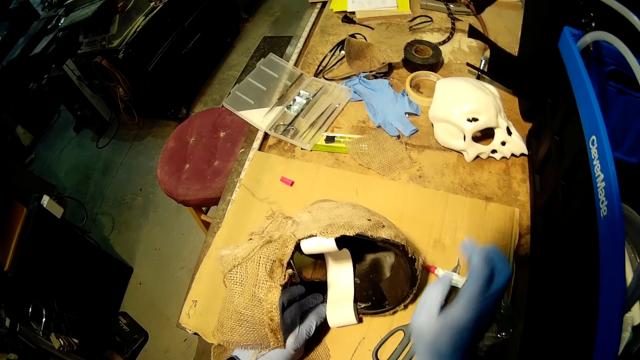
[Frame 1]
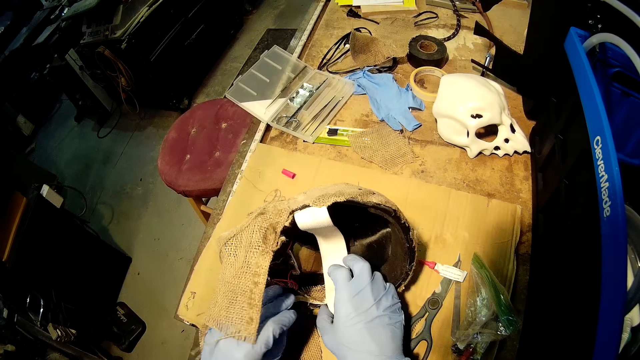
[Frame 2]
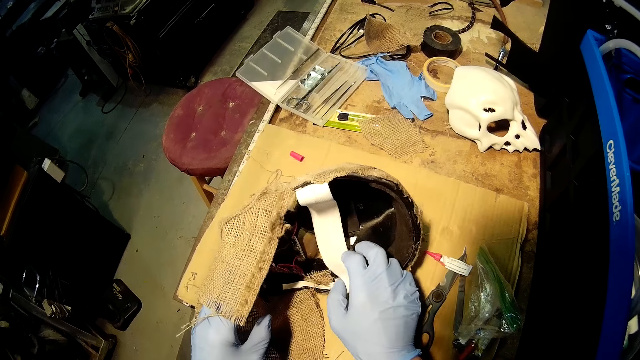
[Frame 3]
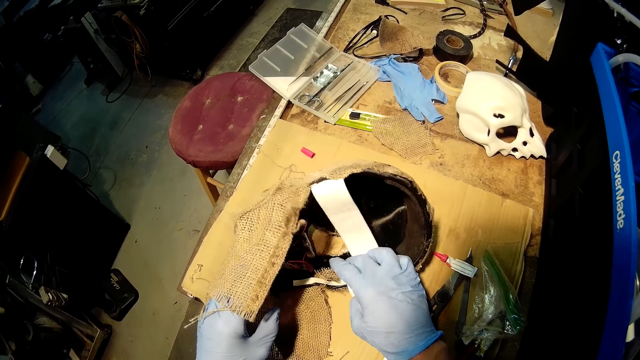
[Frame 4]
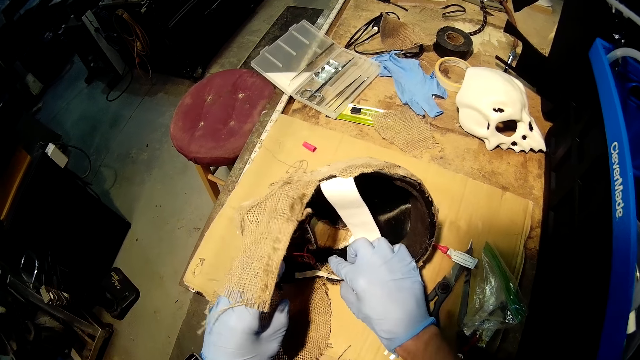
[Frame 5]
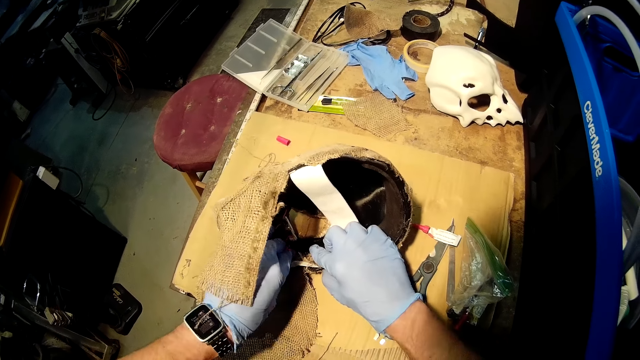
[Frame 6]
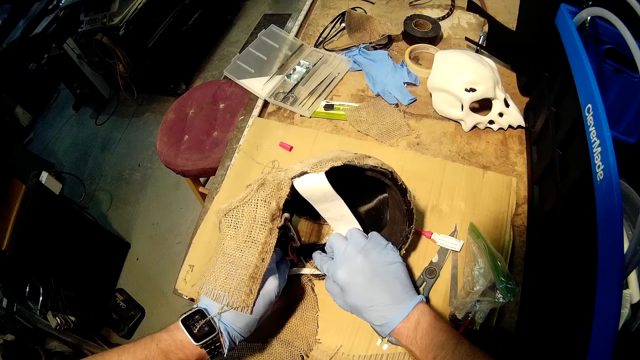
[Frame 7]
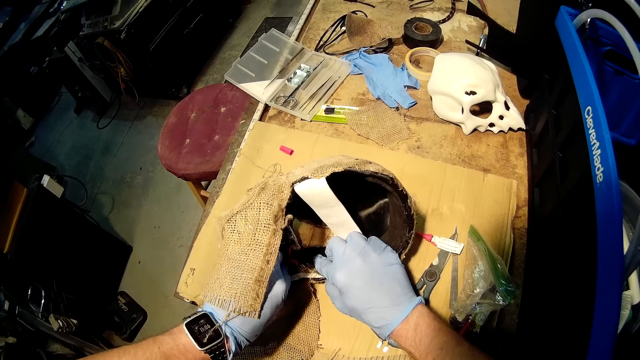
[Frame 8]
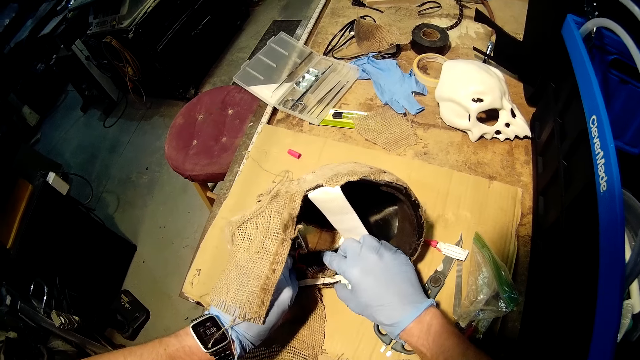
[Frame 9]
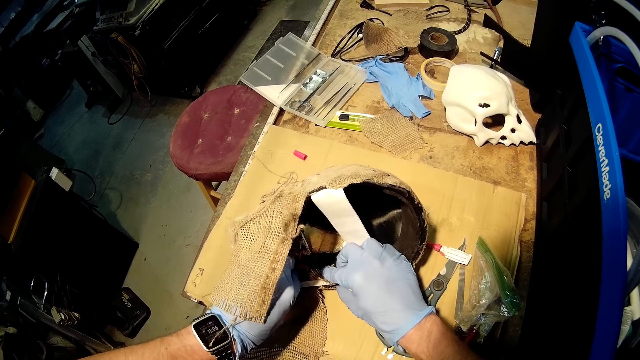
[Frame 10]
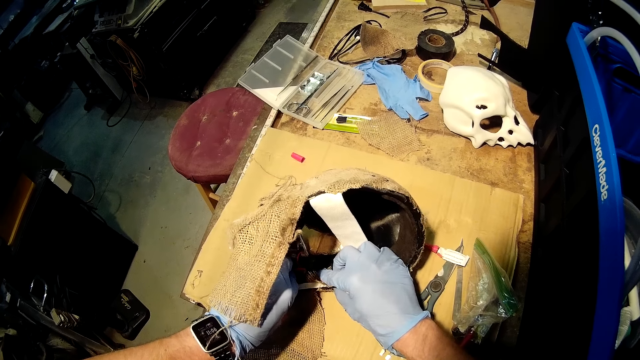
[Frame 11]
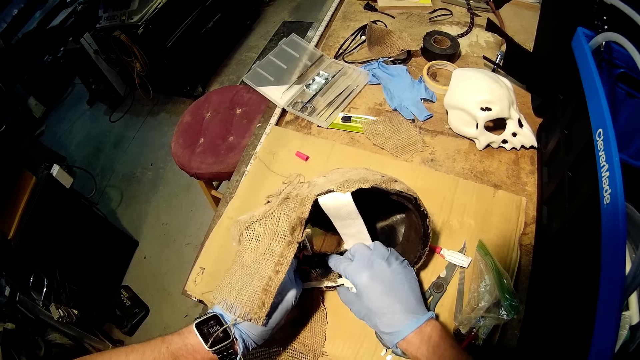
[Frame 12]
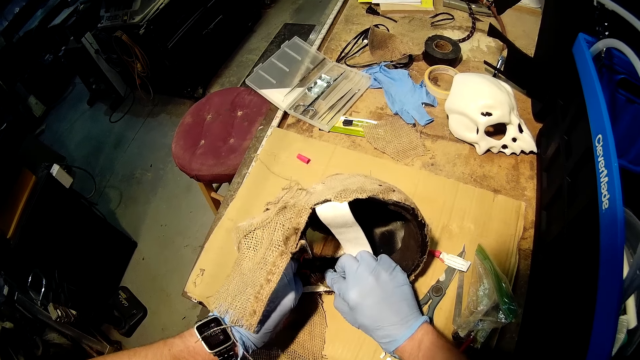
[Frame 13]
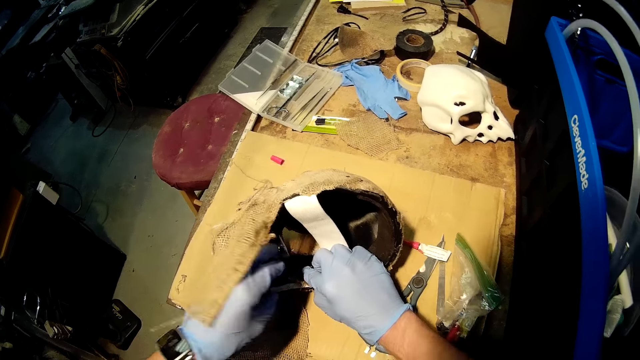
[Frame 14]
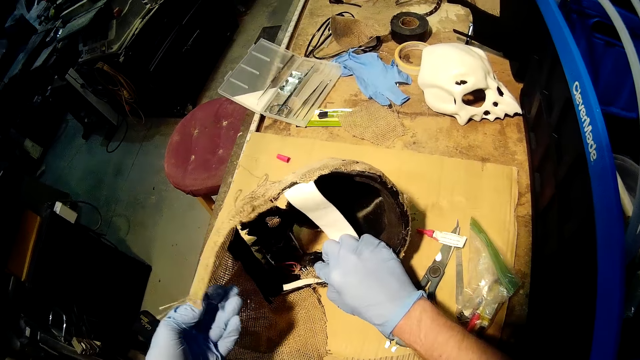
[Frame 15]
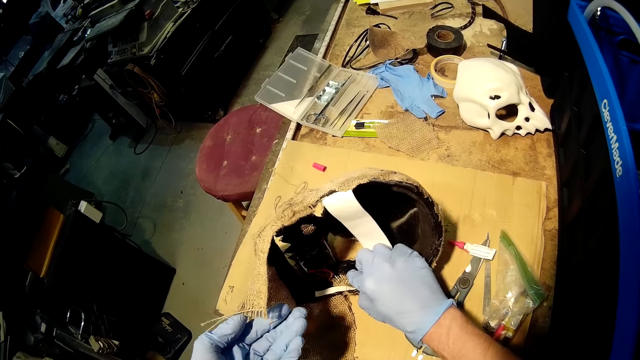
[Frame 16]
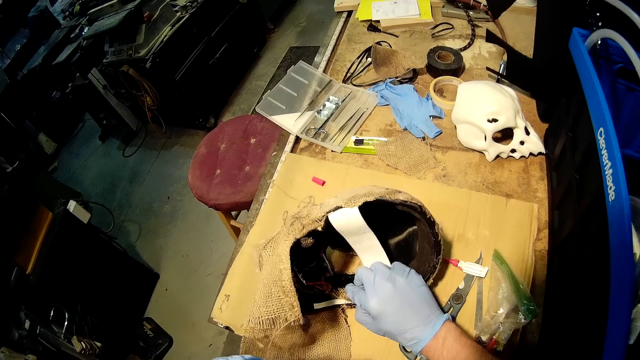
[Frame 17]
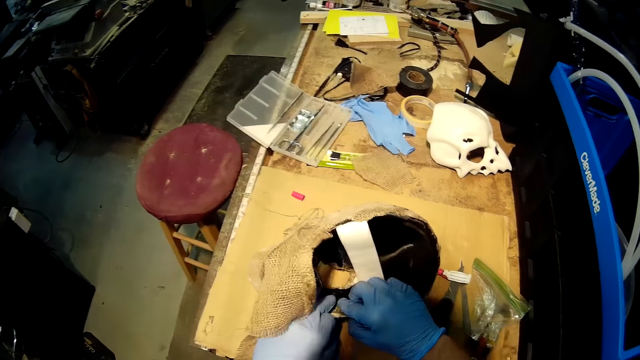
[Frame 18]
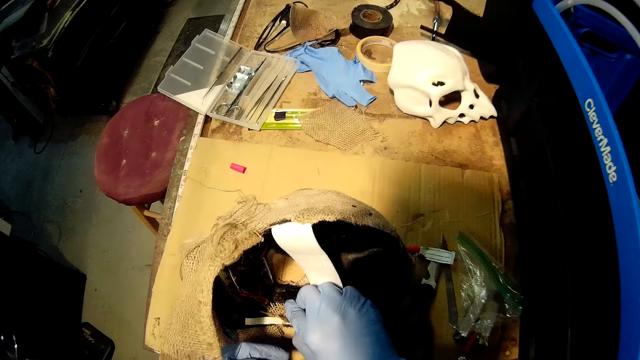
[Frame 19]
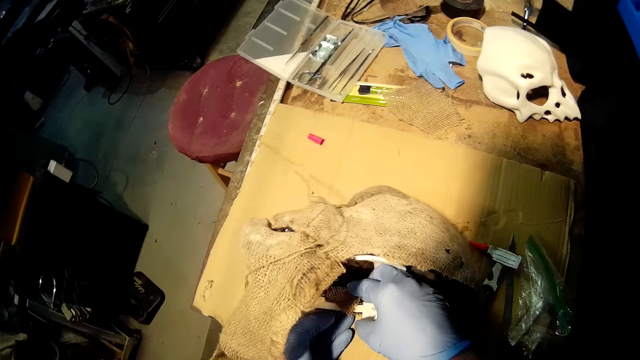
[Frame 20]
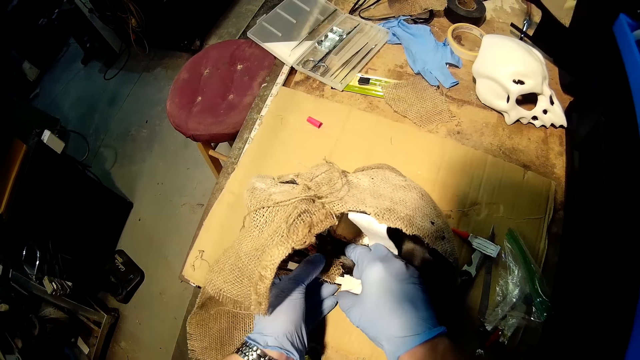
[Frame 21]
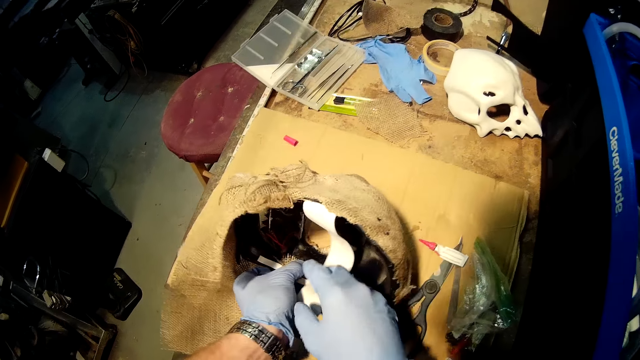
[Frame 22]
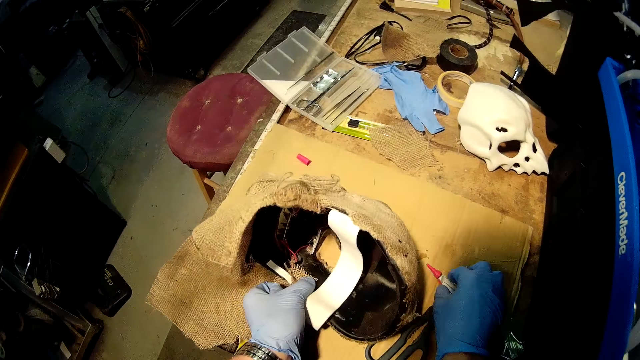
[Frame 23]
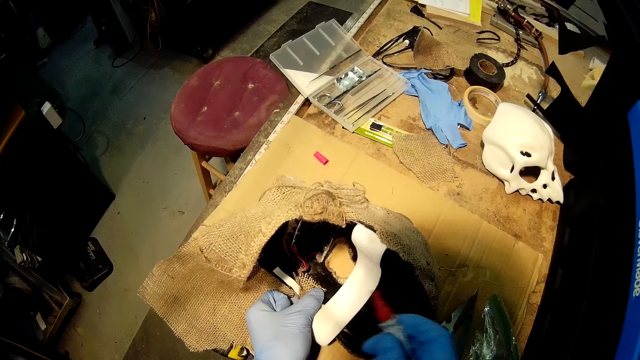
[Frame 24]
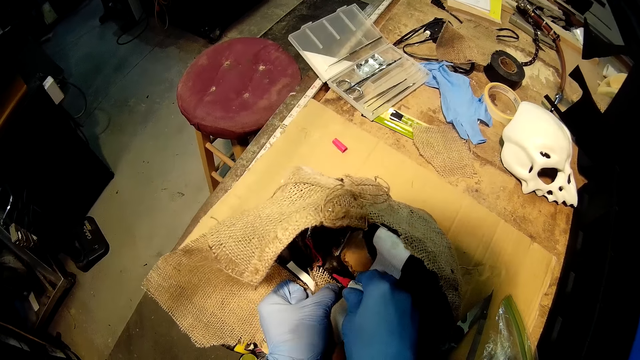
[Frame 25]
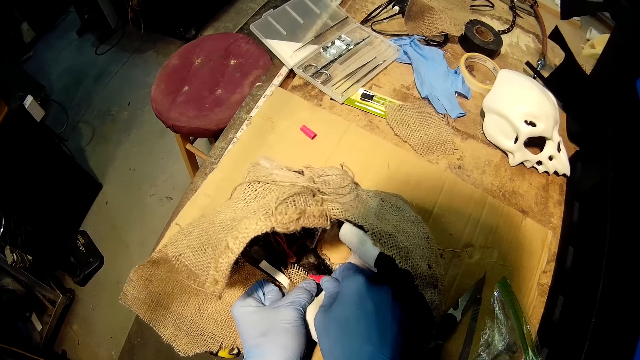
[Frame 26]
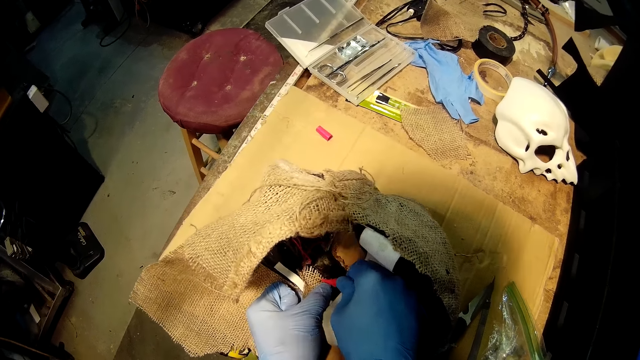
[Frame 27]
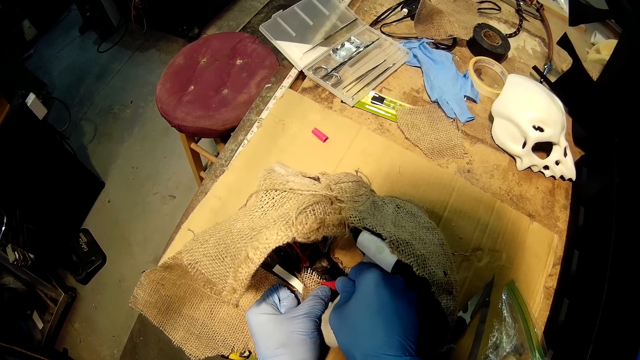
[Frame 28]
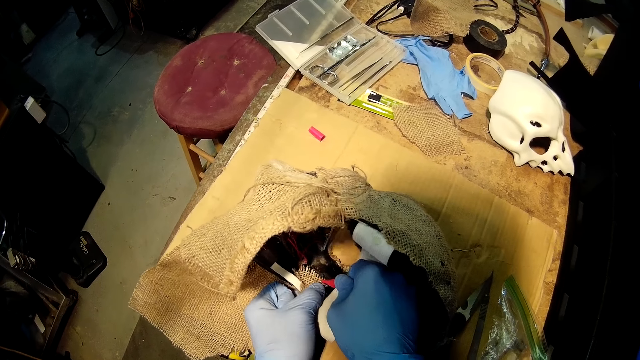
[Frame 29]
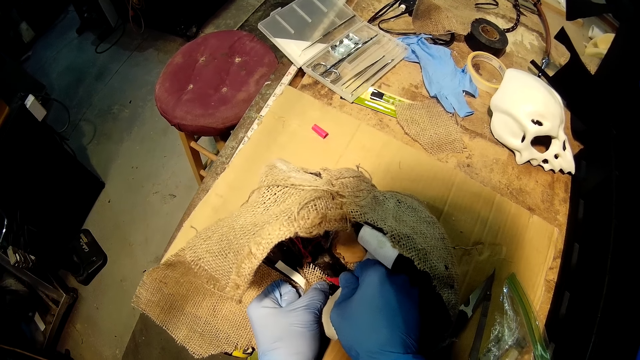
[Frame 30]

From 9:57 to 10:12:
The camera wearer places the glue on the work bench with his right hand. He adjusts the helmet on the work bench with both of his hands. He presses the fabric of the helmet on the work bench with both of his hands. He removes his left hand from the helmet on the work bench. He presses the fabric of the helmet on the work bench with his left hand. He removes his left hand from the helmet on the work bench. He removes his right hand from the helmet on the work bench. He picks up the glue from the work bench with his right hand. He applies glue on the fabric of the helmet on the work bench with the glue in his right hand.

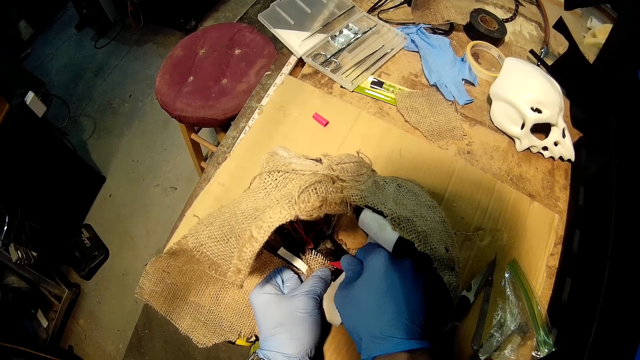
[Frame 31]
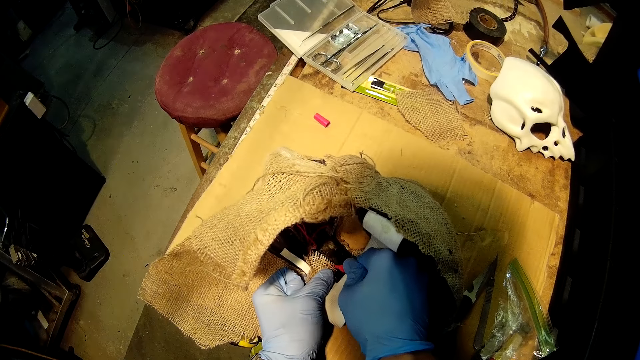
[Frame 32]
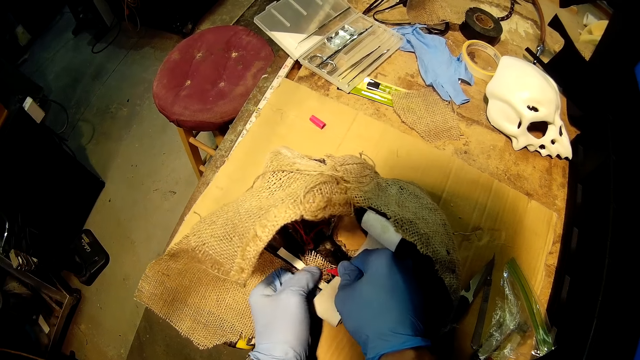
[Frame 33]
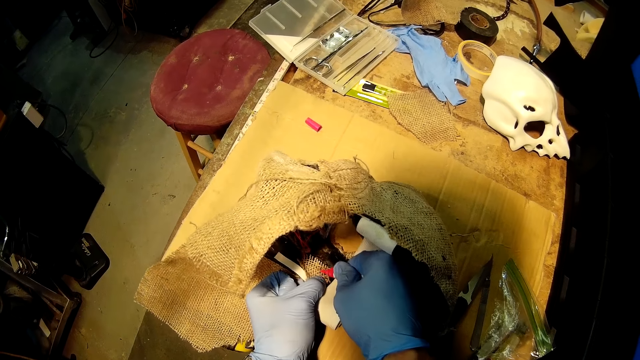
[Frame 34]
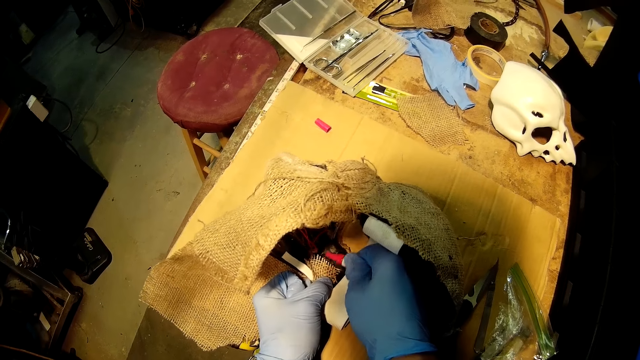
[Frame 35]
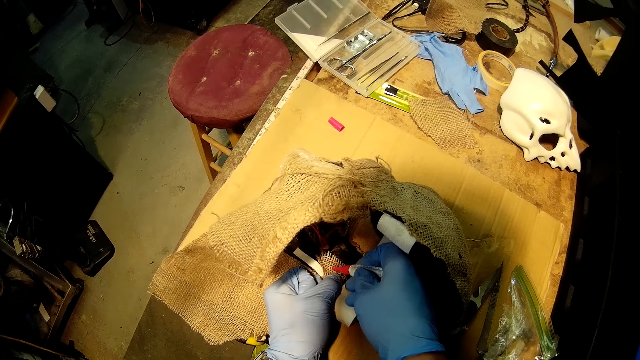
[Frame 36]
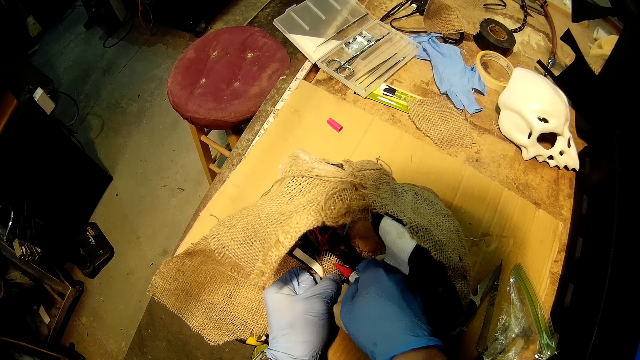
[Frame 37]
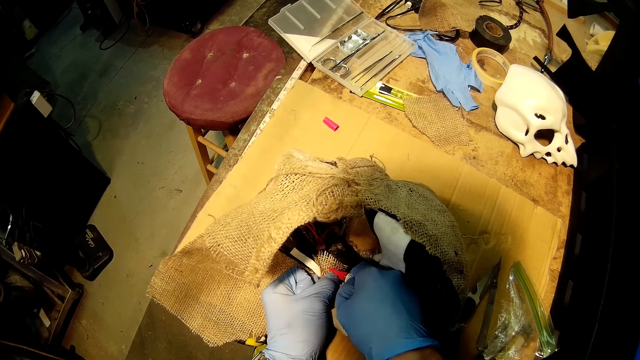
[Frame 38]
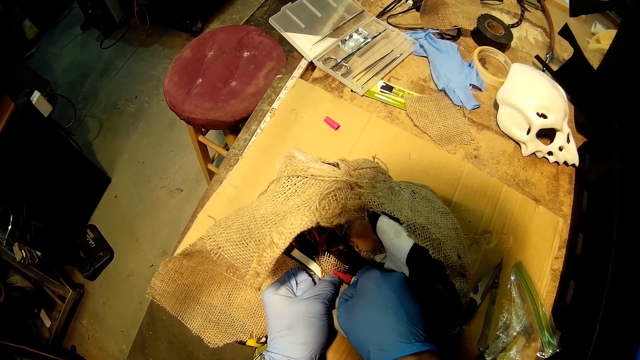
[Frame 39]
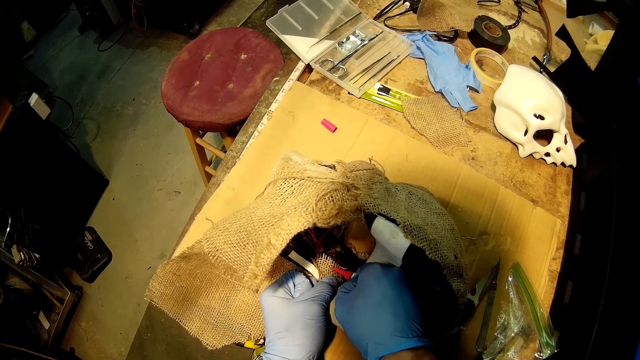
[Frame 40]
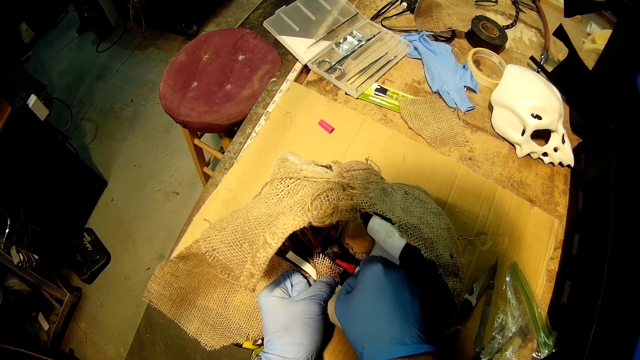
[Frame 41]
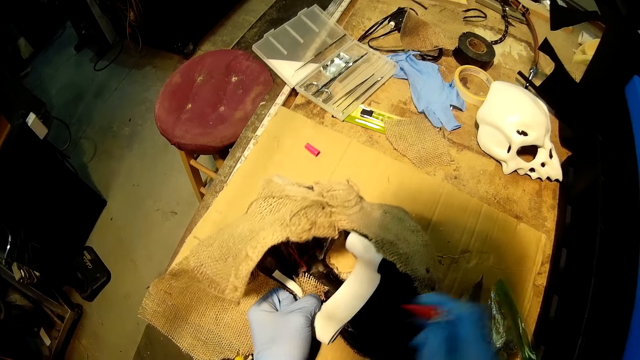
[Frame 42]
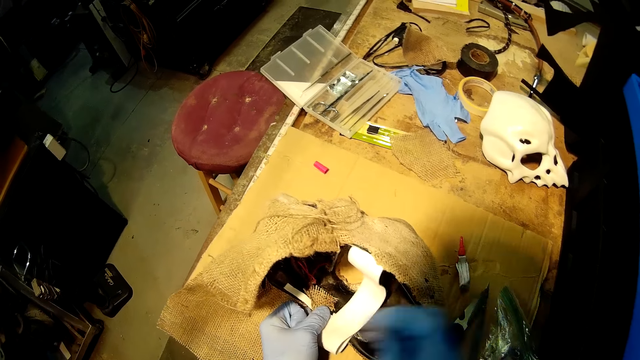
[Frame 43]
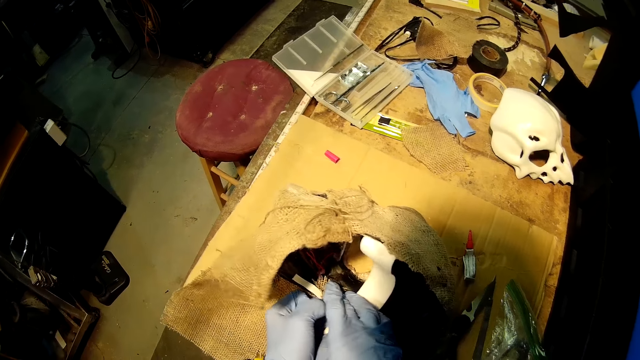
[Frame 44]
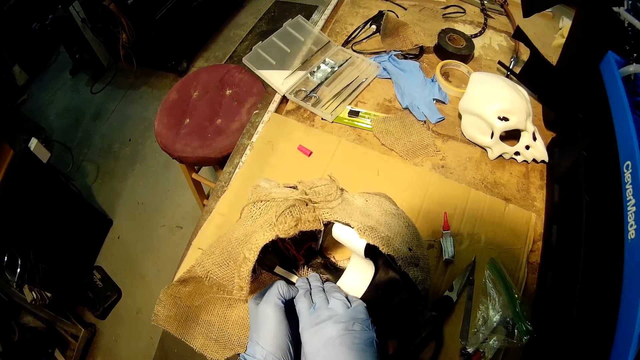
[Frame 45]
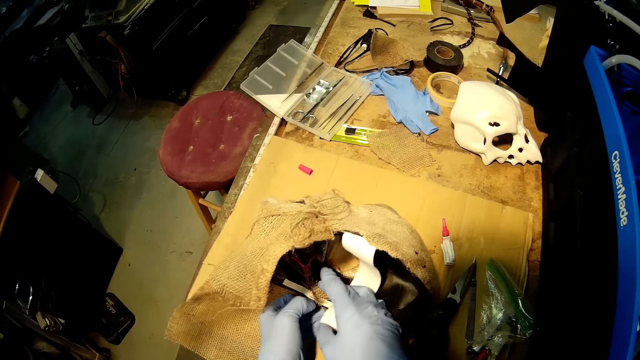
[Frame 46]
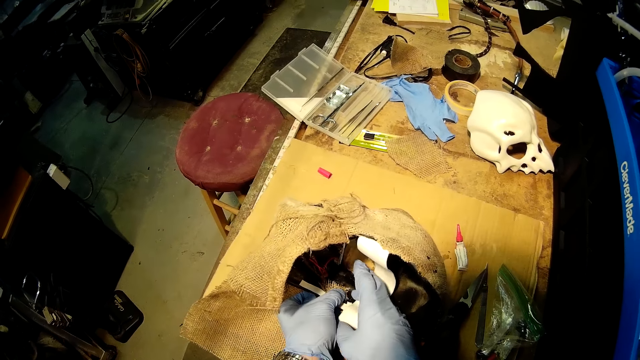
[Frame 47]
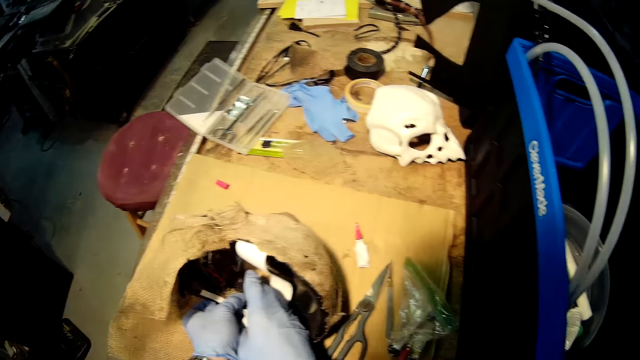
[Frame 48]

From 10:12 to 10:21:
The camera wearer places the glue on the work bench with his right hand. He presses the fabric of the helmet on the work bench with both of his hands.
